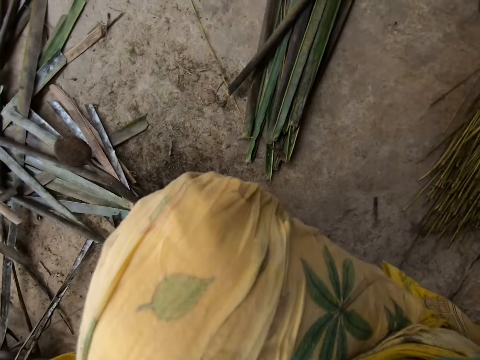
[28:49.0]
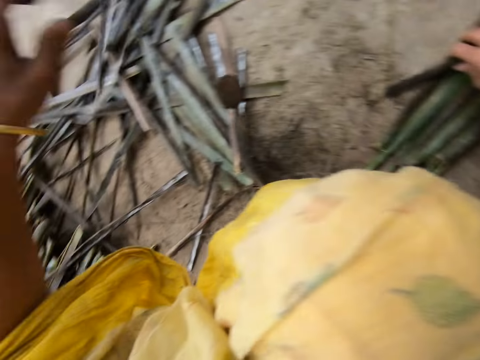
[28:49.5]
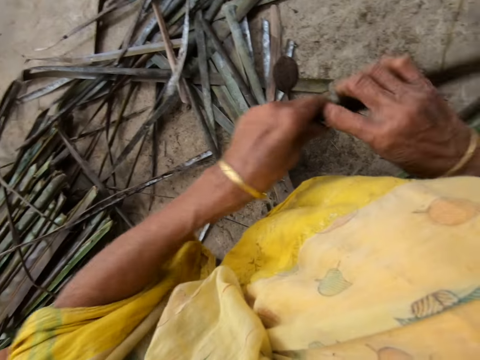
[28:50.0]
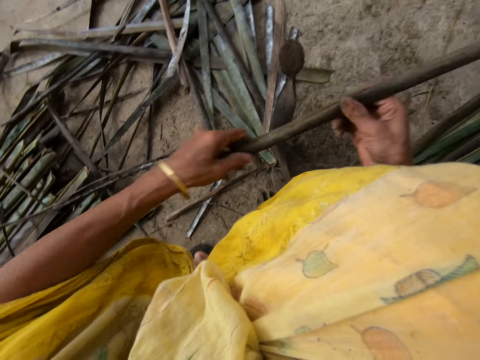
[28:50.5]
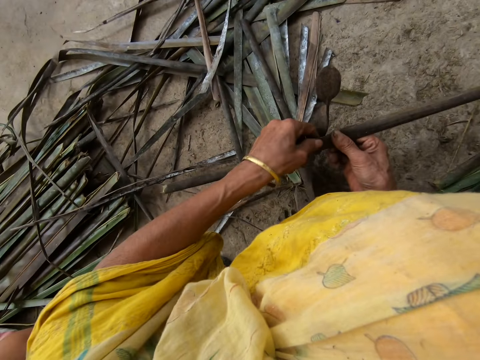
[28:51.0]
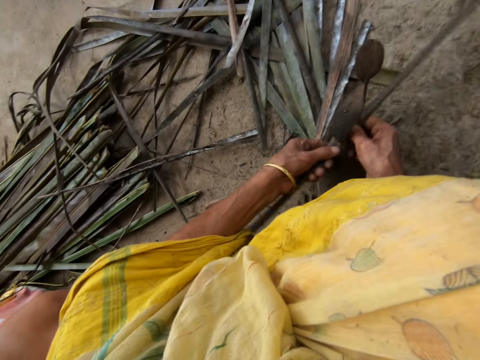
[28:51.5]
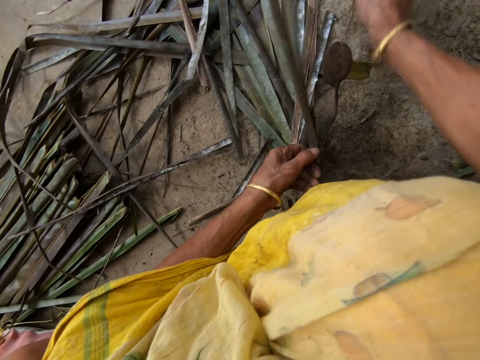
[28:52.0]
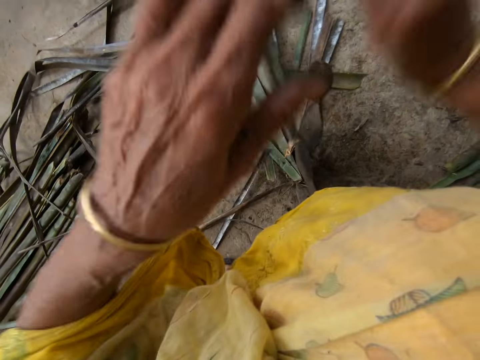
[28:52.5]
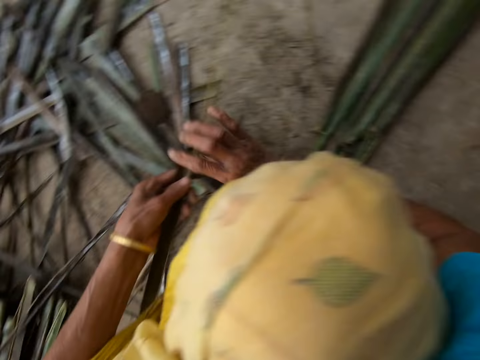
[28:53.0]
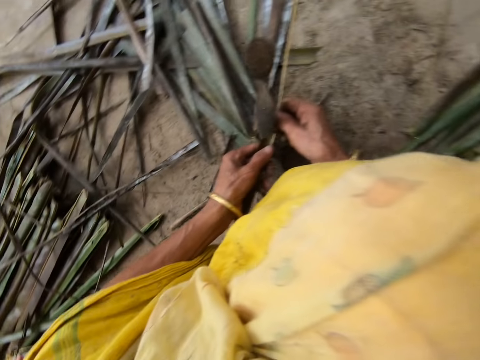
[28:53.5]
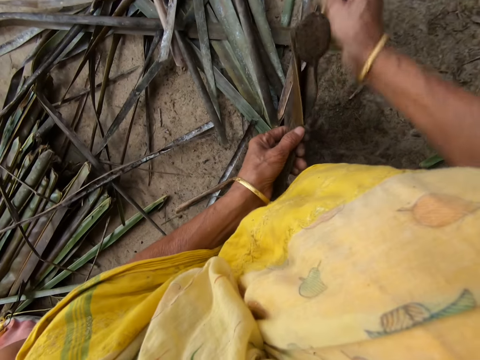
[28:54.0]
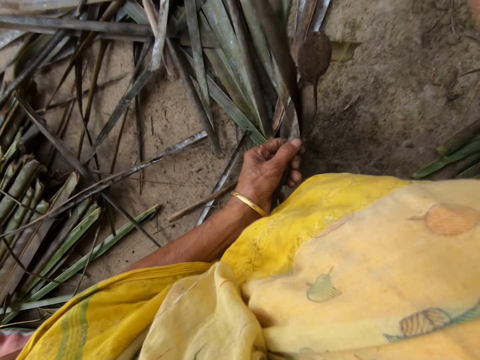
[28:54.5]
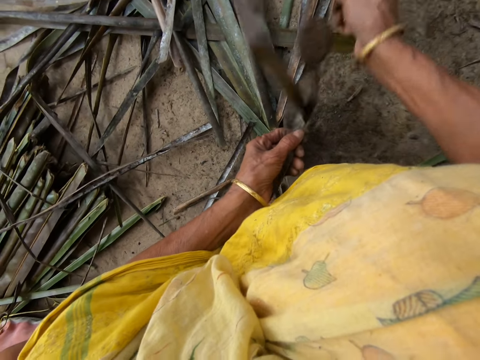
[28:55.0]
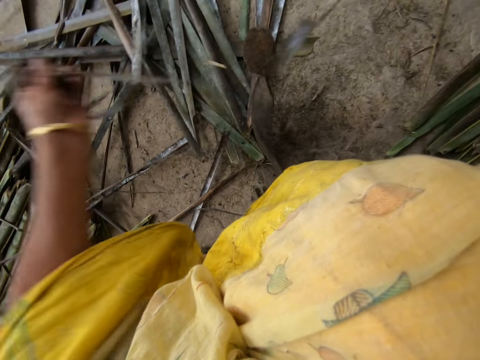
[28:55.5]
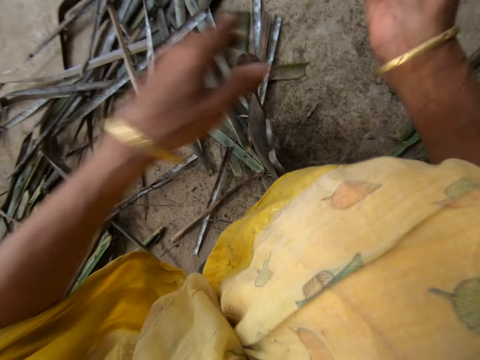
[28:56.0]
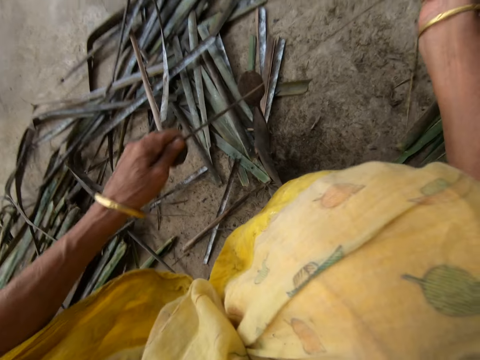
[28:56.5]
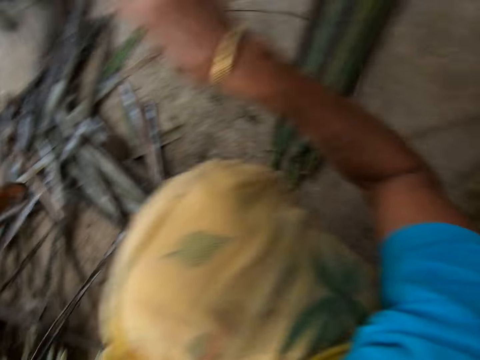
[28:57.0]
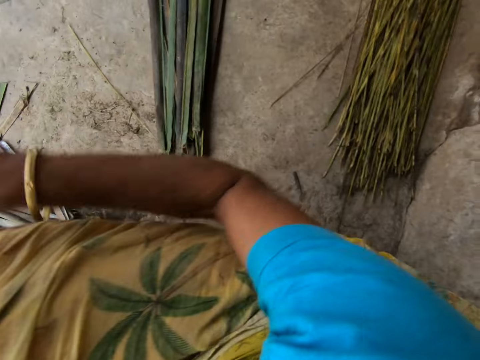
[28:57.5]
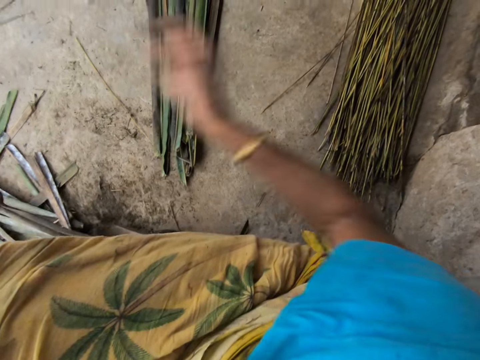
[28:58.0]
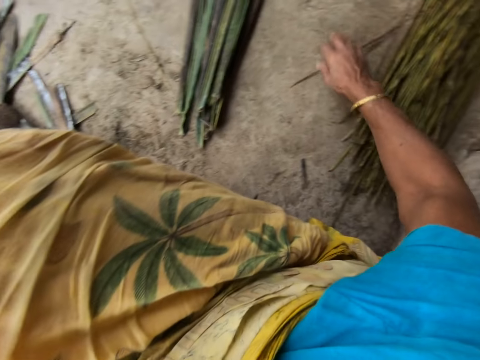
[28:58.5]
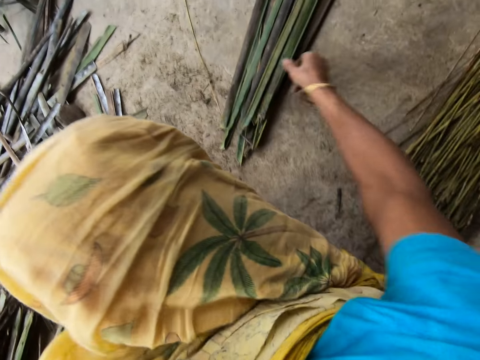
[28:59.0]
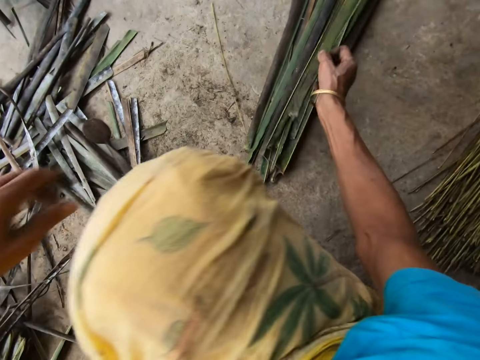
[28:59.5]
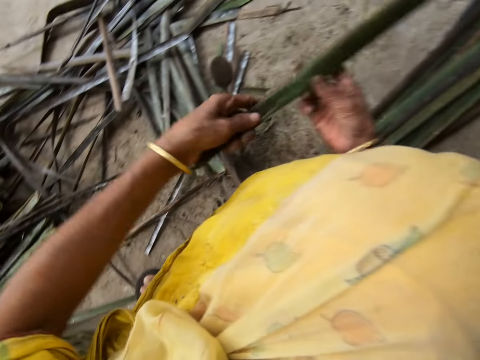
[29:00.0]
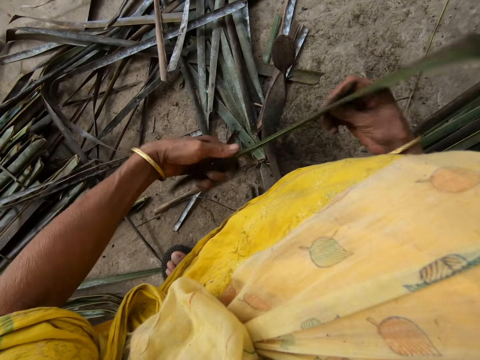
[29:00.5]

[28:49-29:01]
The camera wearer drops the stick or coconut leaf midrib on the floor with her right hand. She picks up a leaflet or coconut leaf from the floor with her right hand. She trims the leaflet from the stick with the sharp-edged iron rod or vegetable cutter on the floor. She pulls the midrib on the coconut leaf. She reaps the coconut leaf off the midrib on the vegetable cutter. She pulls the midrib on the coconut leaf. She drops the stick on the floor with her right hand. She picks up the leaflet from the floor with her right hand.

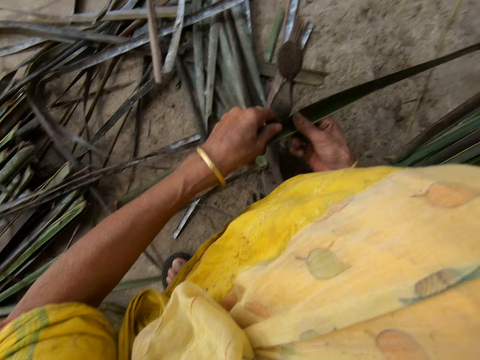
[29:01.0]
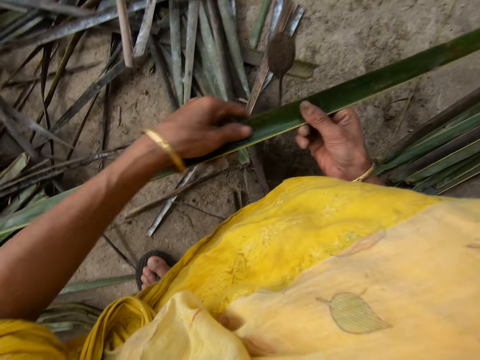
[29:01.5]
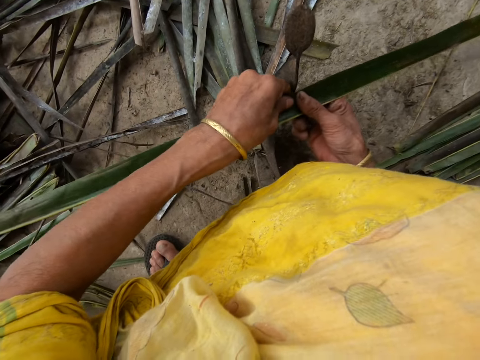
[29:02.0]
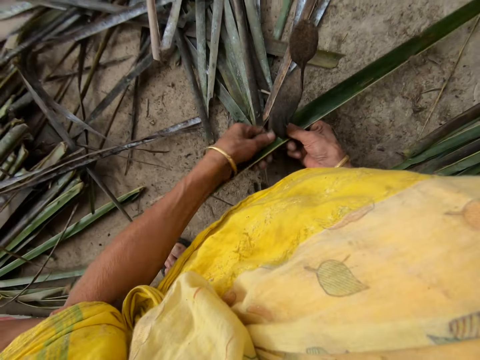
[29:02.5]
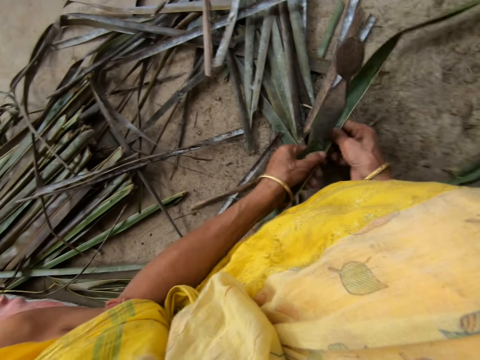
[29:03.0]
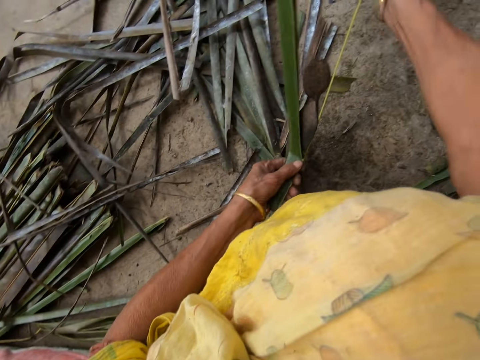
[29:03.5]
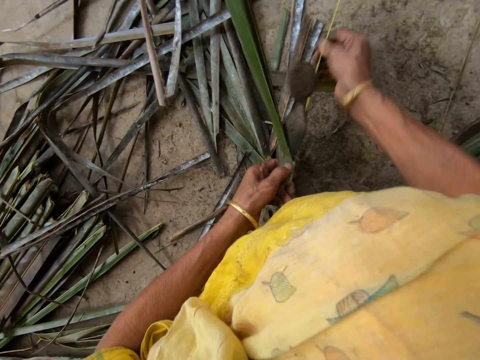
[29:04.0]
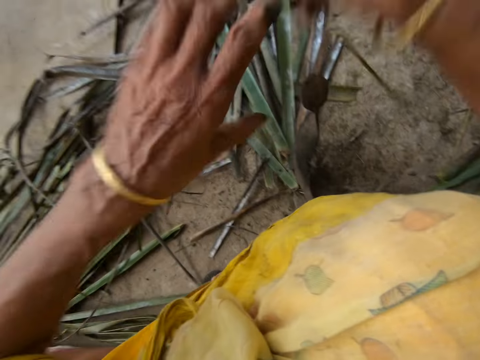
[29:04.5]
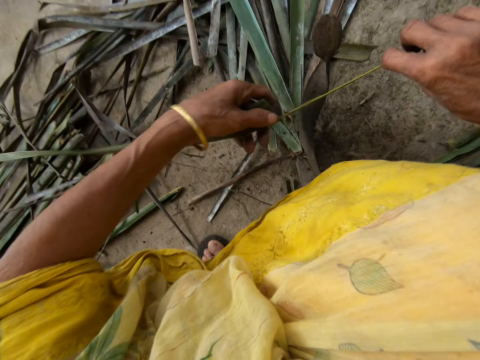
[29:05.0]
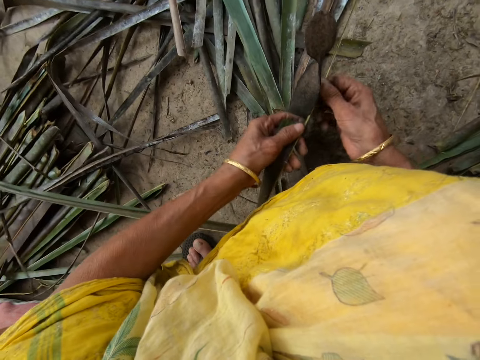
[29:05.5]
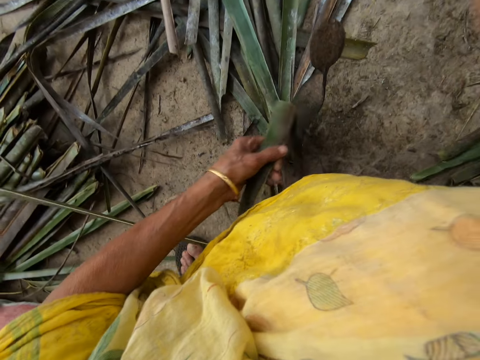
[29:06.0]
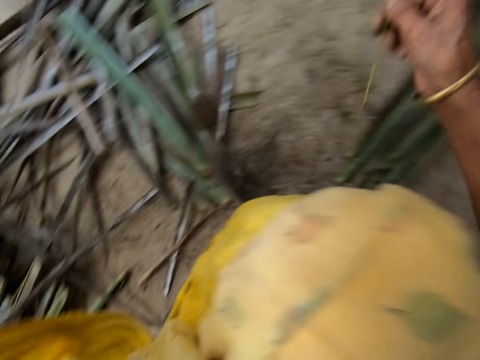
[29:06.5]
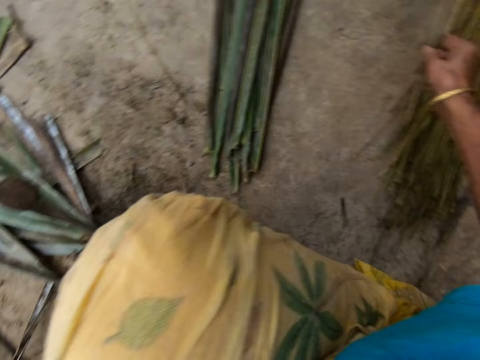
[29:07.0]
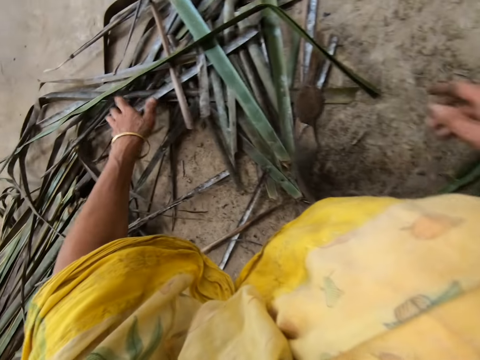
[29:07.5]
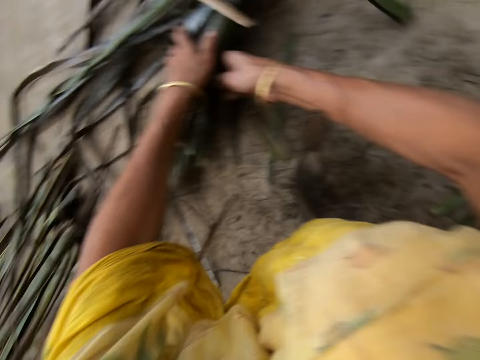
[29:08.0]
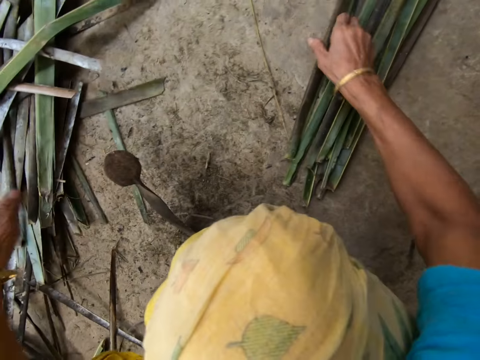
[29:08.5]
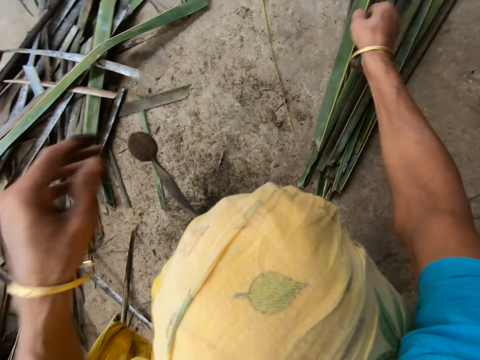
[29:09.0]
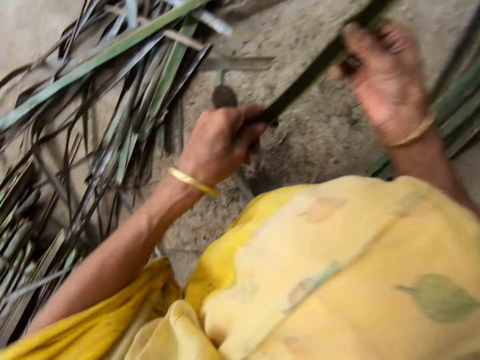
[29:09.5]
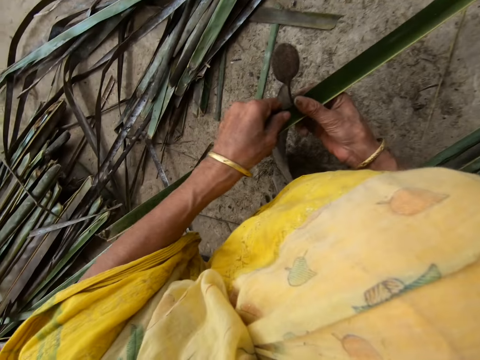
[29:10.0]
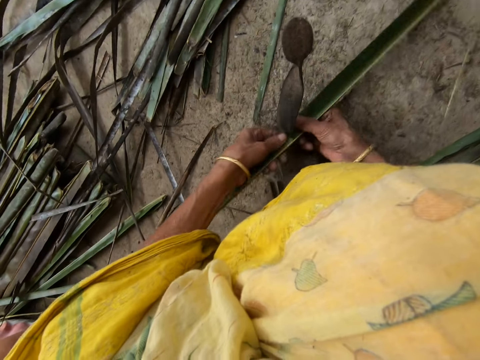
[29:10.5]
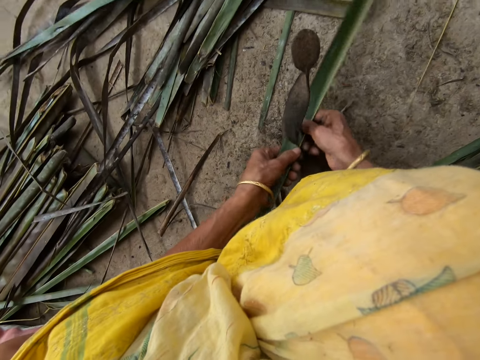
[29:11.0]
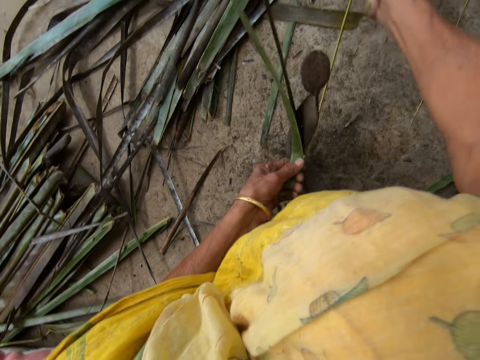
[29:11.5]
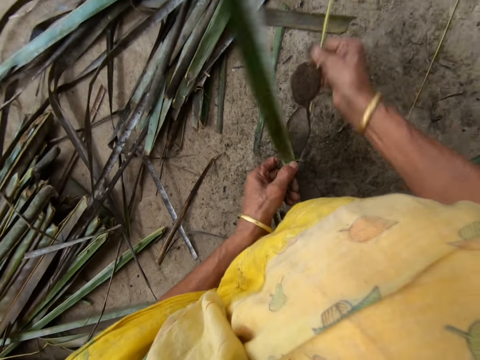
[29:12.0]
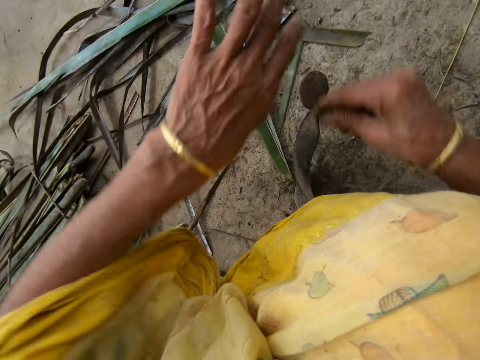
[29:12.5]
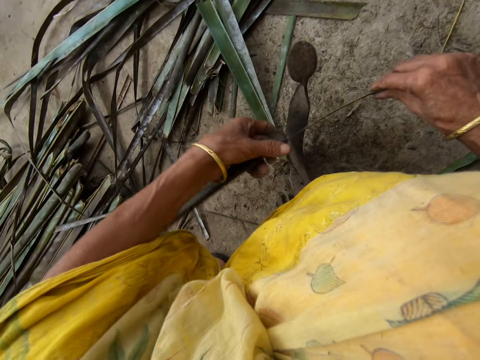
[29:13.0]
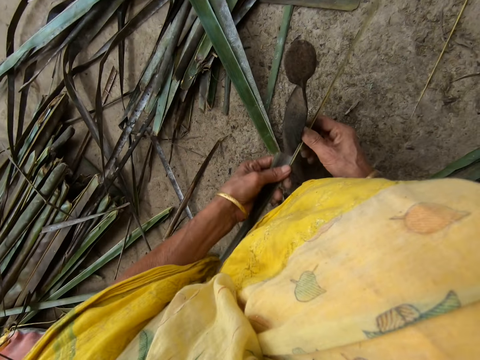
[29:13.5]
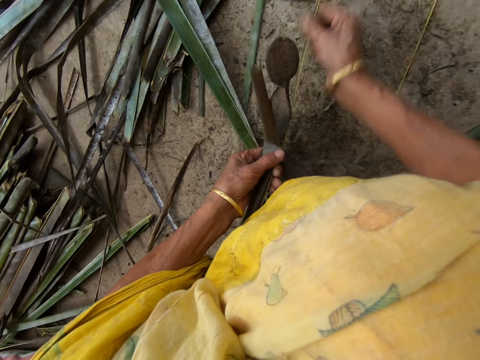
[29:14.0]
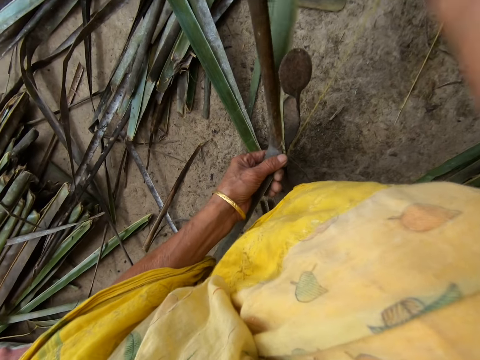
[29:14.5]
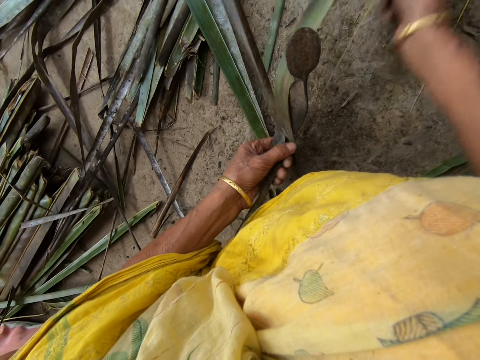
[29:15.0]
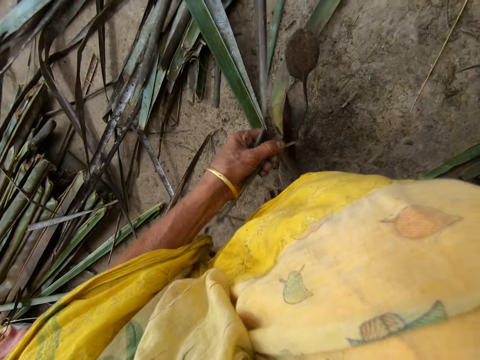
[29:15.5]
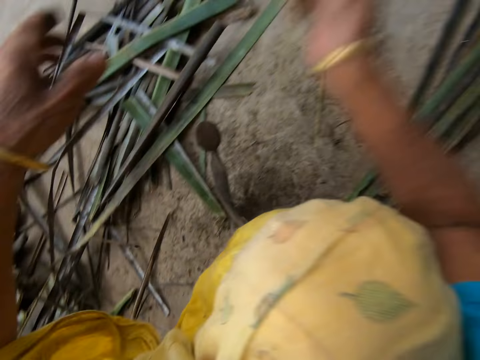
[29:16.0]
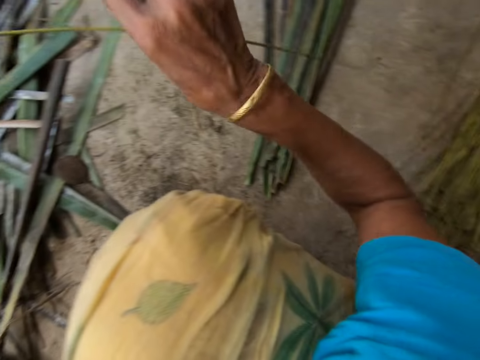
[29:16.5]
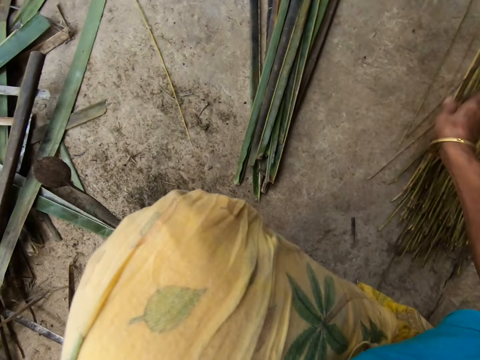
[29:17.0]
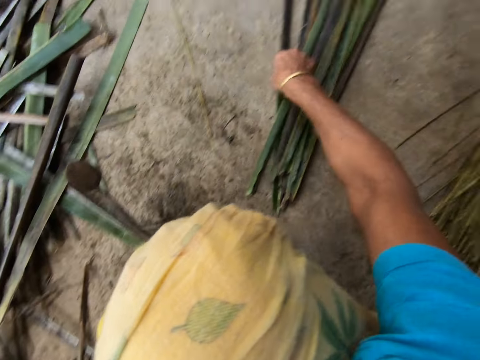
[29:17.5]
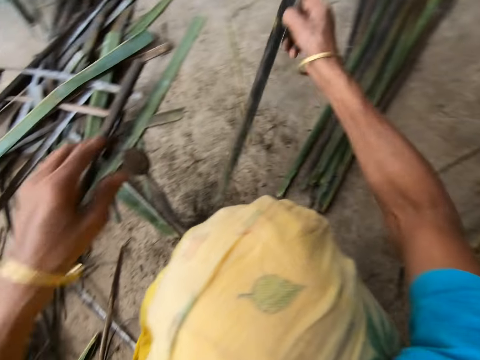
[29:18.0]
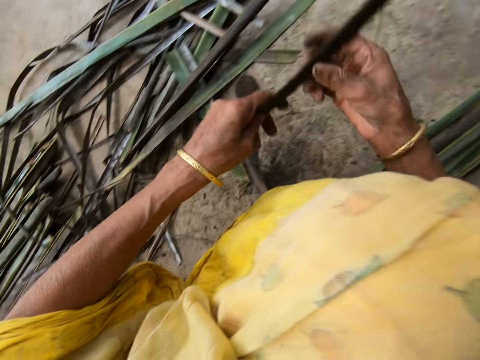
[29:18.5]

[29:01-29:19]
The camera wearer trims a leaflet or coconut leaf from a stick or midrib with the sharp edge iron rod or vegetable cutter on the floor. She pulls the midrib on the coconut leaf. She reaps the coconut leaf off the midrib on the vegetable cutter. She pulls the midrib on the coconut leaf. She adjusts the leaflets on the floor with her hands. She puts the coconut leaf midrib on the floor. She gathers coconut leaves on the floor. She picks up the leaflet from the floor with her right hand. She trims the leaflet from the stick with the sharp edge iron rod on the floor. She pulls the midrib on the coconut leaf. She reaps the coconut leaf off the midrib on the vegetable cutter. She pulls the midrib on the coconut leaf. She drops the stick on the floor with her right hand. She picks up the leaflet from the floor with her right hand.
